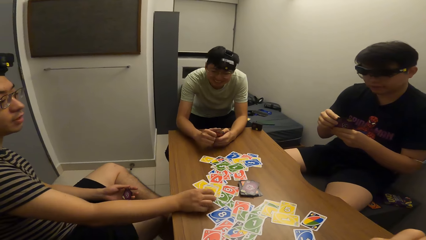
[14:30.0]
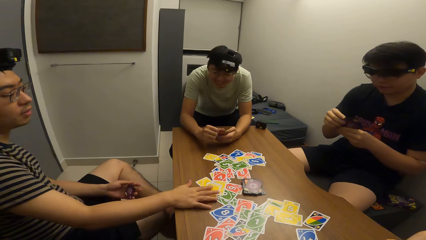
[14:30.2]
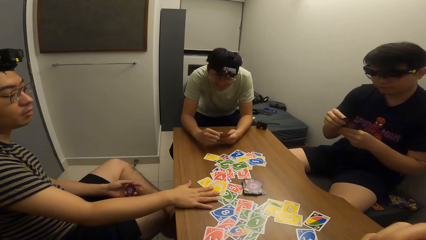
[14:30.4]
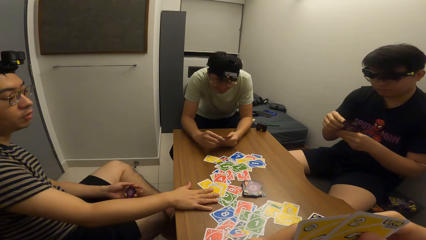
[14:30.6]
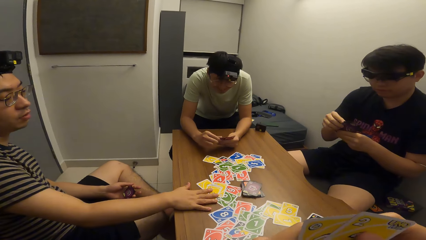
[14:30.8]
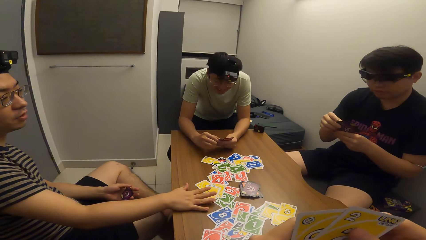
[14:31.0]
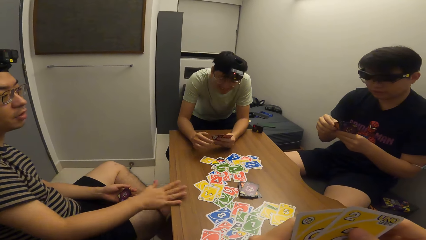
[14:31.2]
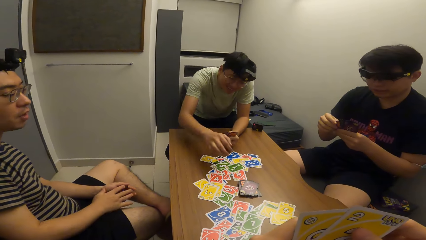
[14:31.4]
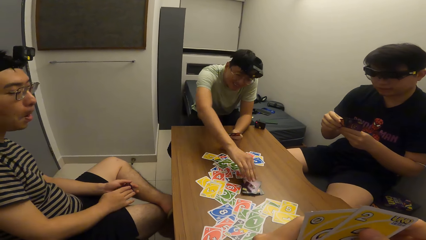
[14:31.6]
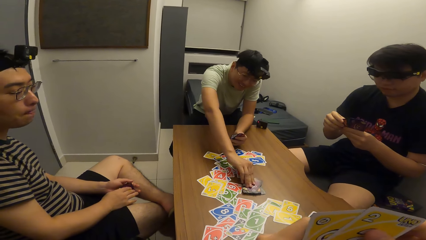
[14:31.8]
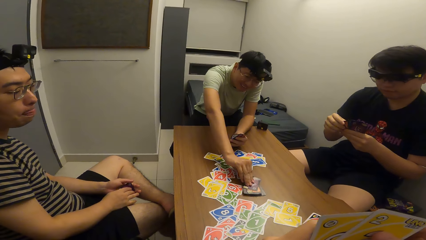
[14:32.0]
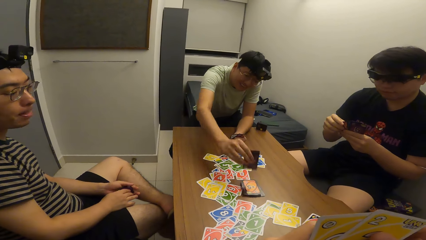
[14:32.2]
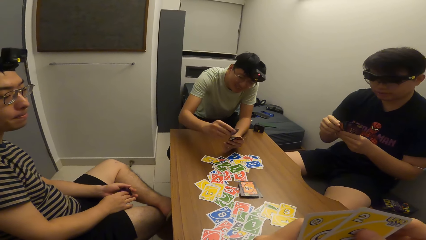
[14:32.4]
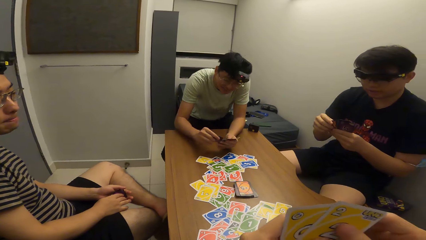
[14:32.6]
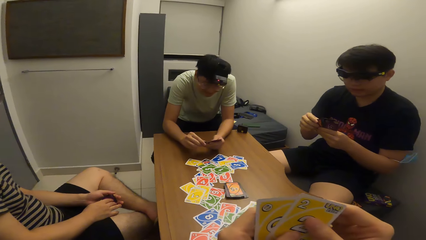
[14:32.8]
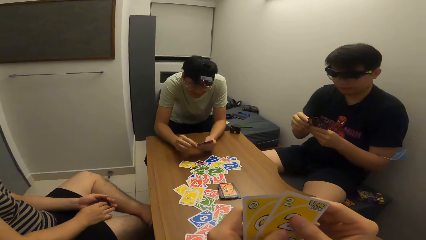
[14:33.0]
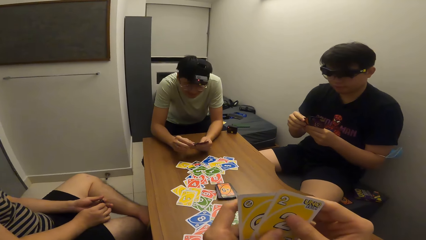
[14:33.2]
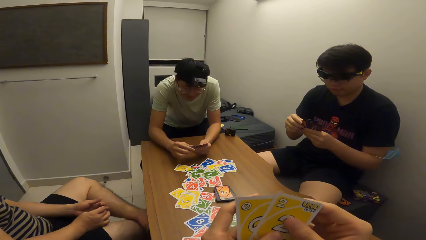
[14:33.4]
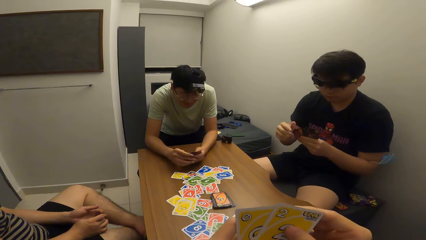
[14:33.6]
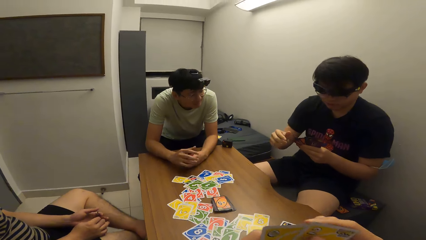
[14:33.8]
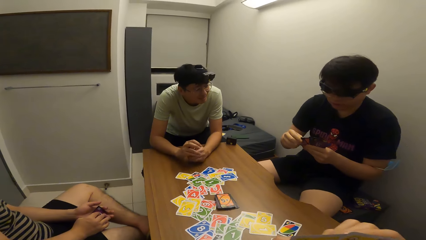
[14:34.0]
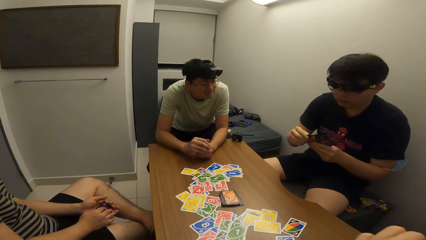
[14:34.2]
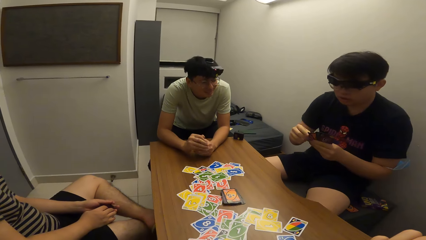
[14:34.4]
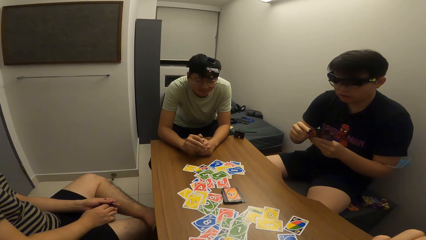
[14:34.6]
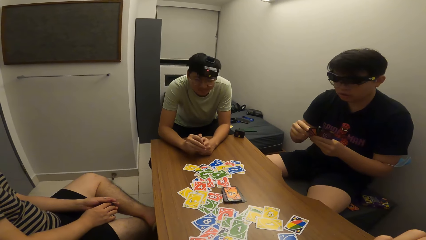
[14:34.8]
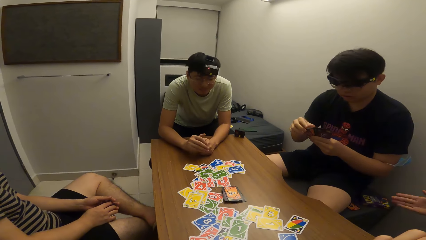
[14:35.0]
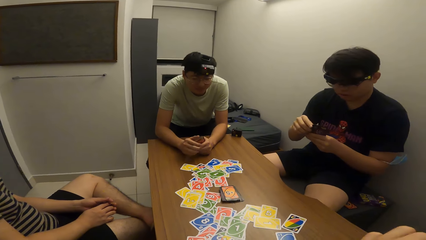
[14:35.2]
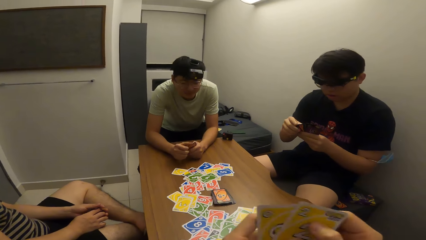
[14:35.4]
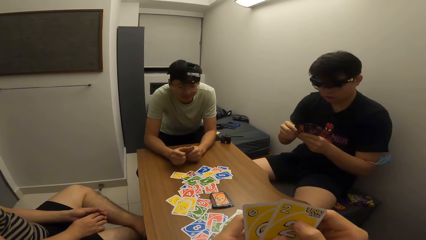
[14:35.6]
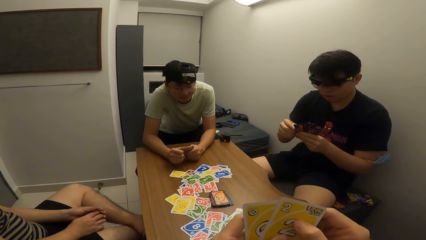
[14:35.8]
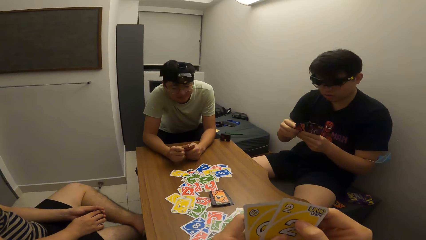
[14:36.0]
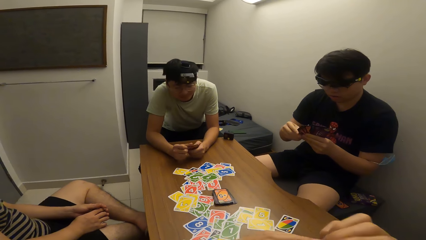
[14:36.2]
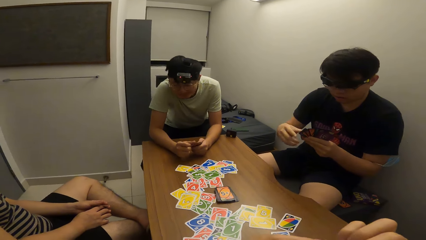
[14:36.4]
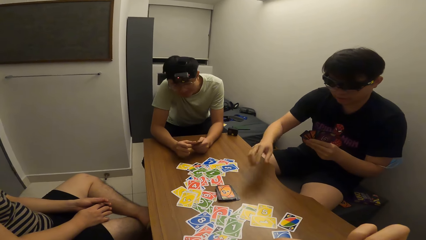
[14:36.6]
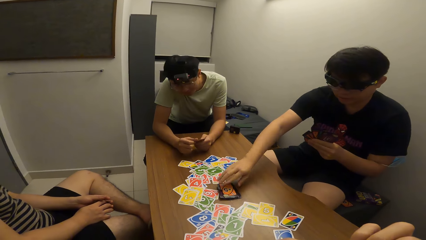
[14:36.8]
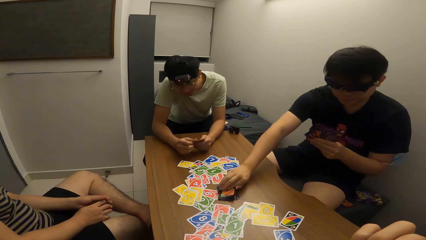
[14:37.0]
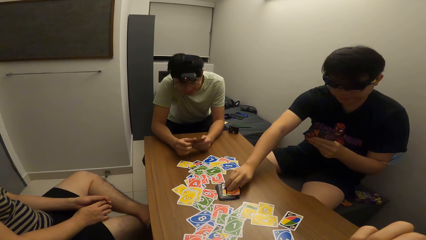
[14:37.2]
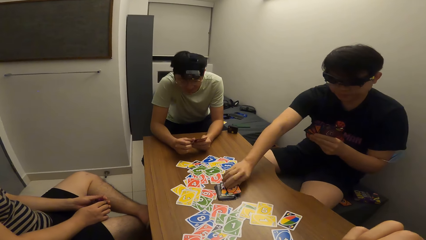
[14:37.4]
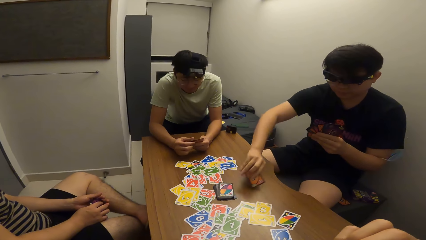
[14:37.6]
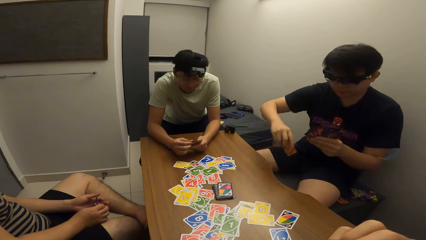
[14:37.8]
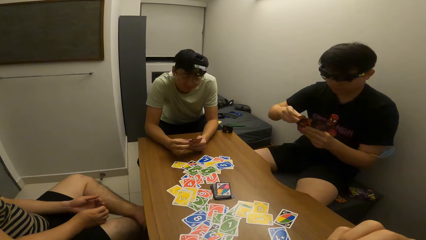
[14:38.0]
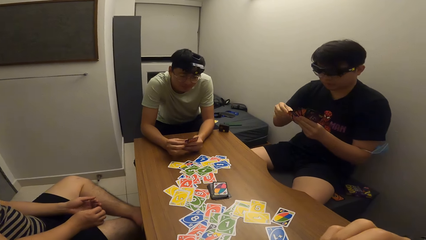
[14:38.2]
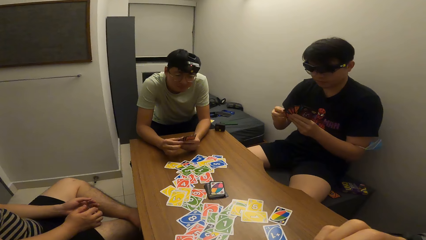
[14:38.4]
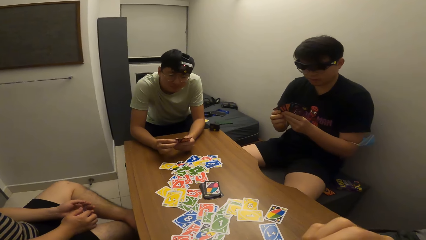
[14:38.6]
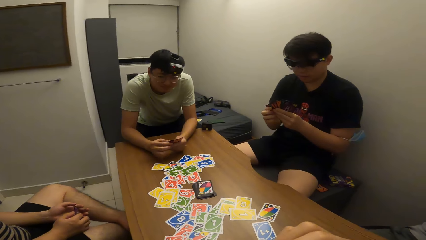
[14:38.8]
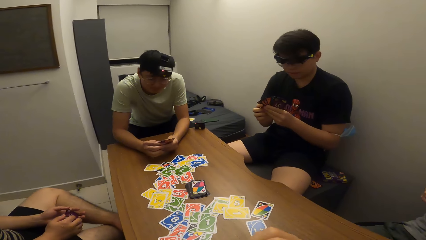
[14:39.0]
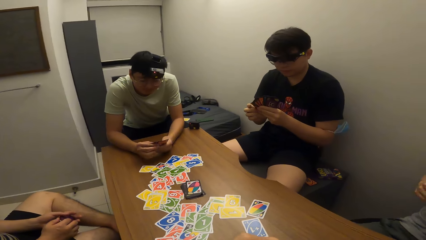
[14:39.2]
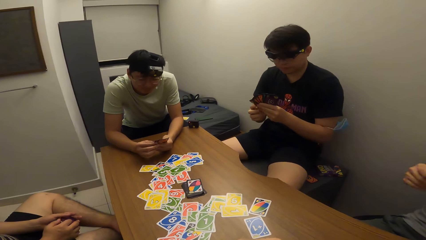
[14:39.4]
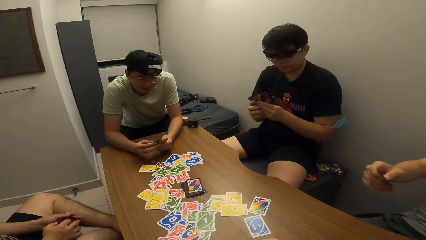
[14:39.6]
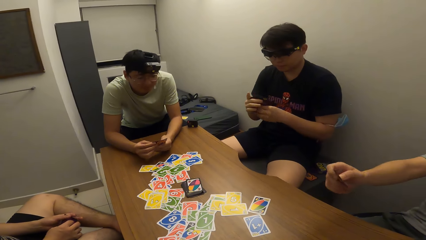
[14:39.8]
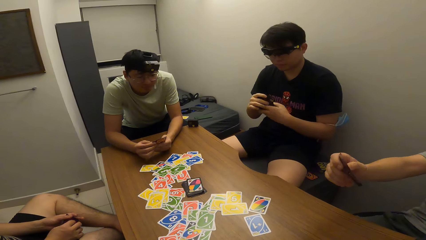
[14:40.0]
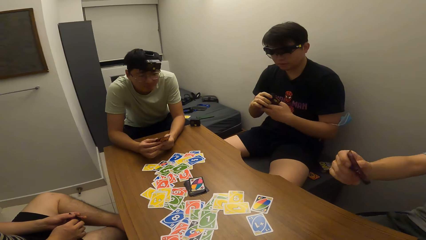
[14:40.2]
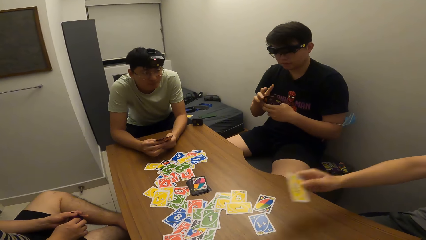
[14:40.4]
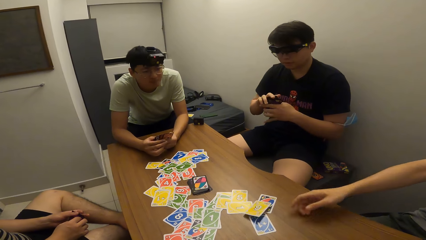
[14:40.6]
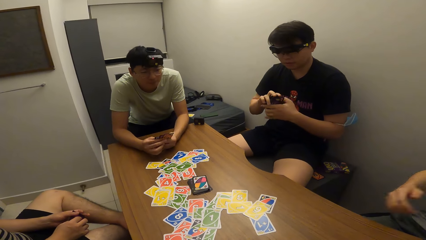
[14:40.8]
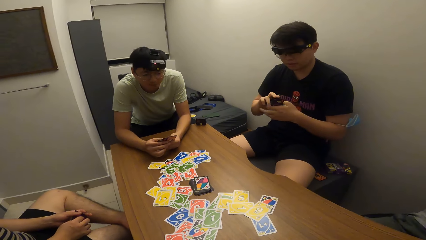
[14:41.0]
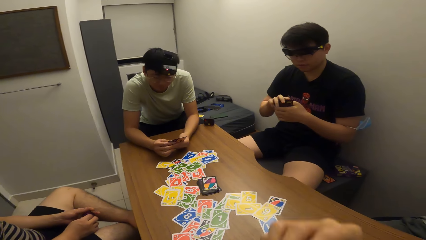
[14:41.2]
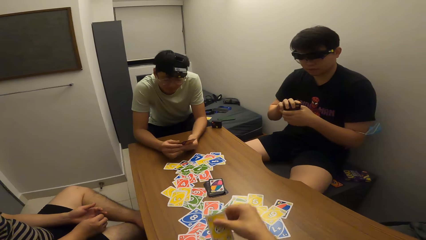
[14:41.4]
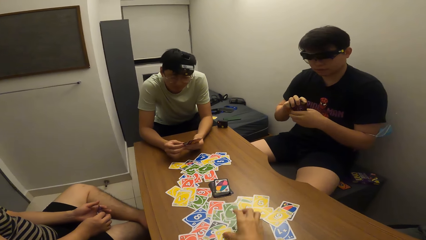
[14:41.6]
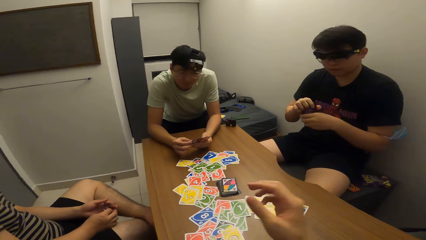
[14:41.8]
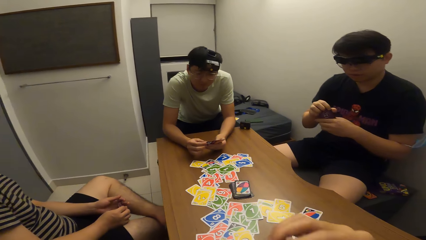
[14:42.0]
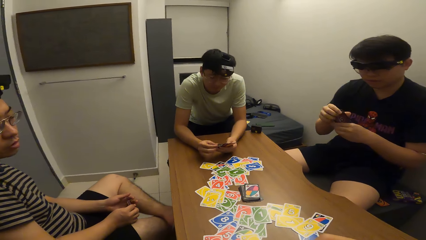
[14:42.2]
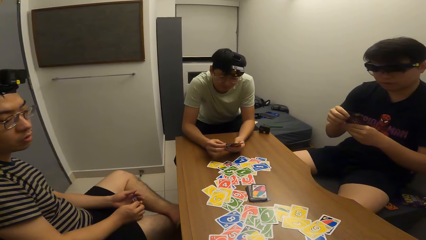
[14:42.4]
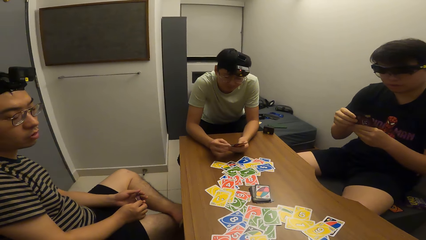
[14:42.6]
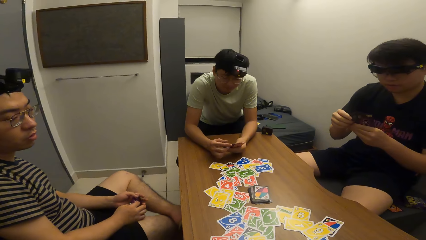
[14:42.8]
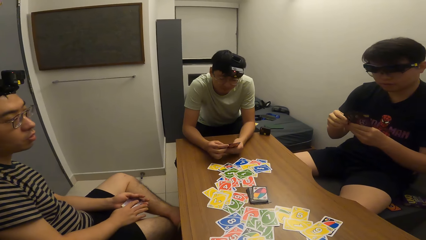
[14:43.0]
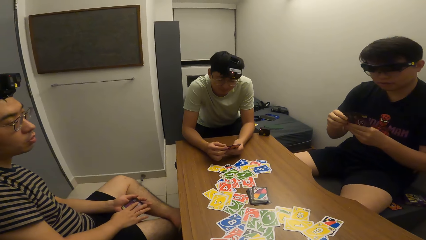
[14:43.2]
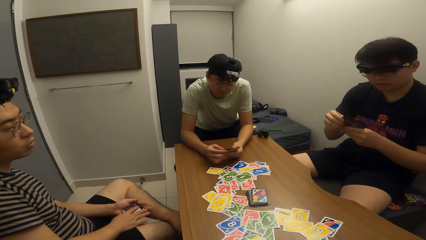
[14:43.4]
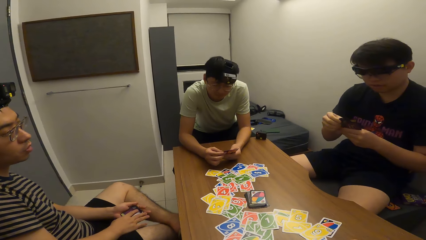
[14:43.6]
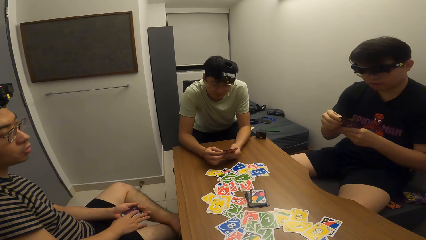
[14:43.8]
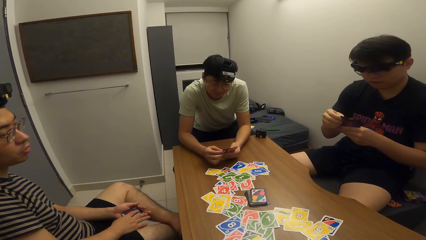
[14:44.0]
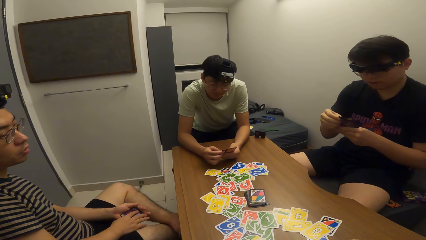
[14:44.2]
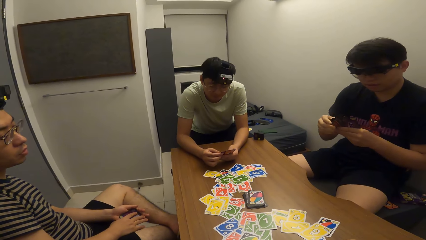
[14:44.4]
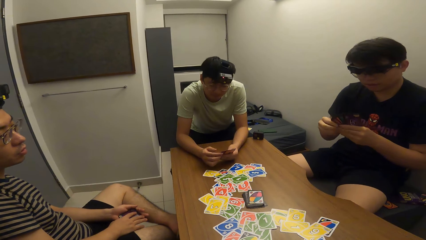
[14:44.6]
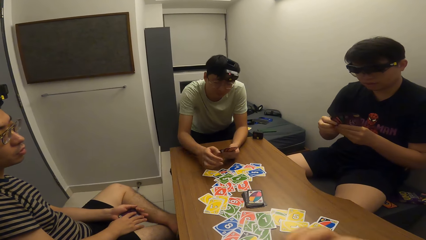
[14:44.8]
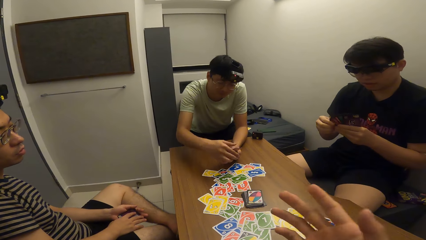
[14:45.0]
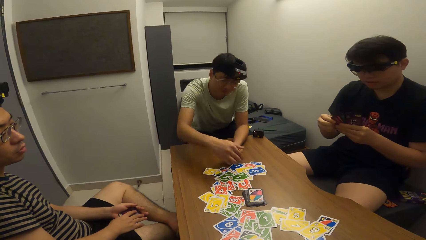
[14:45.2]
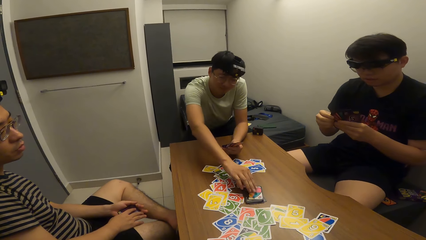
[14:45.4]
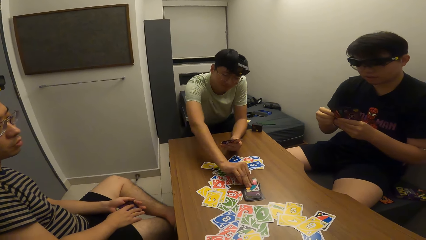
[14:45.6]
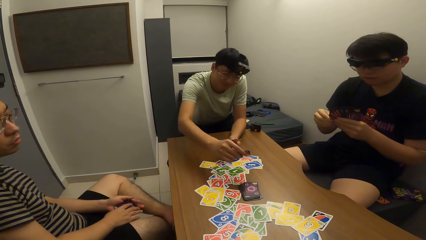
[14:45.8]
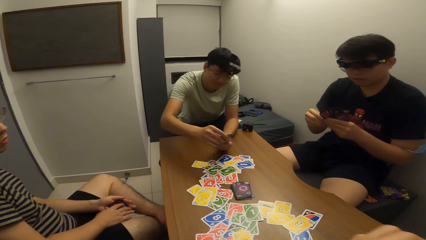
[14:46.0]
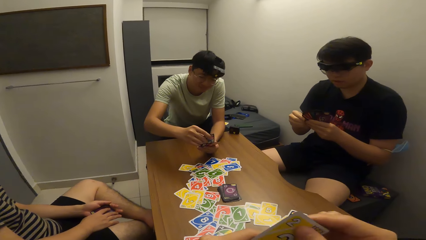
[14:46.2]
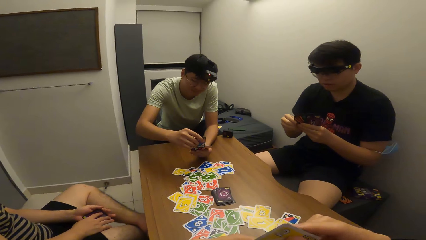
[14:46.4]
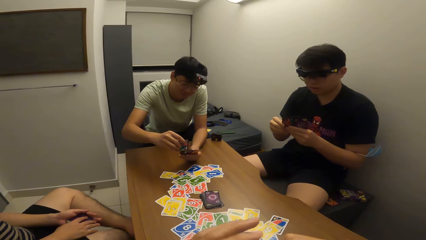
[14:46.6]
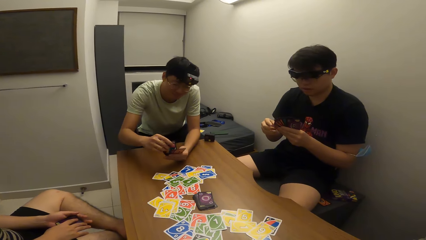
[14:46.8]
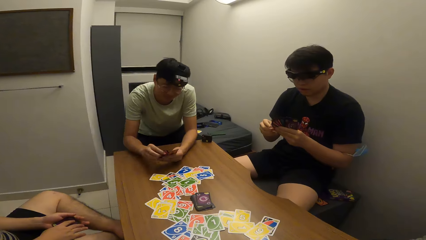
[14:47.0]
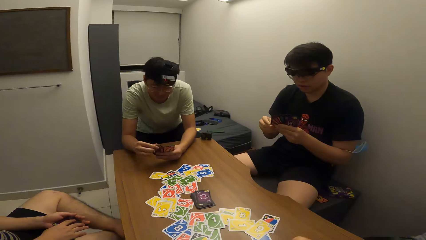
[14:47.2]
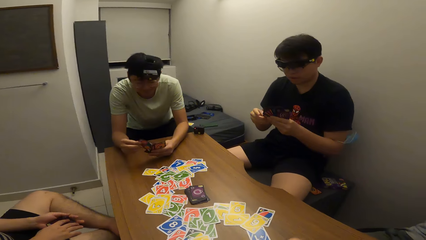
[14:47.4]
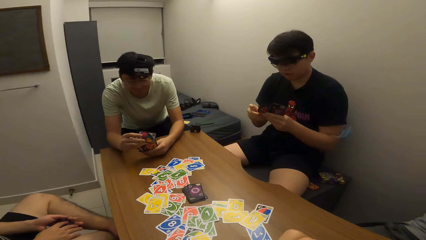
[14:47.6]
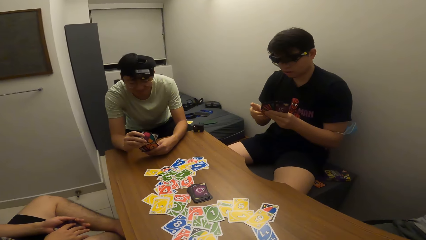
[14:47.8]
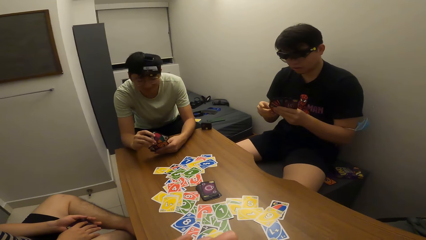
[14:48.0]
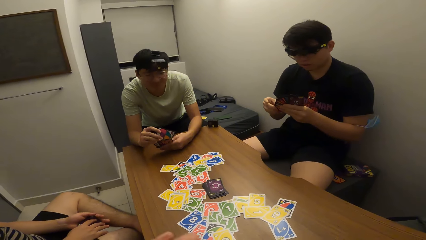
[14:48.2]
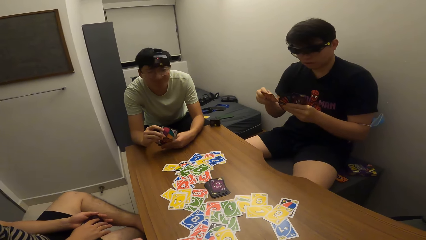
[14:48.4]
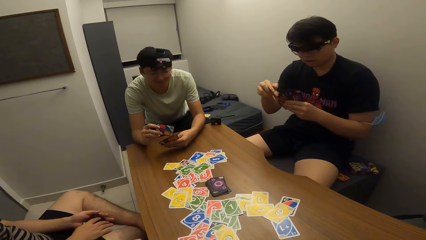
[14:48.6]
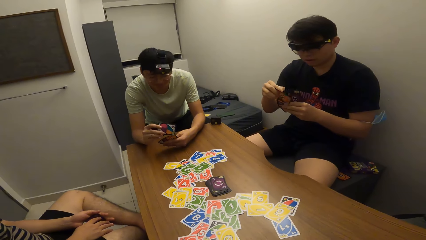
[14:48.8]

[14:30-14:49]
A man plays a card on the table with his right hand and places his right hand on the card. Another man picks a card from the deck of cards on the table. A third man picks a card from the deck of cards on the table. A fourth man plays a card on the table with his right hand. The camera wearer plays a card on the table with his right hand. The second man picks a card from the deck of cards on the table.
